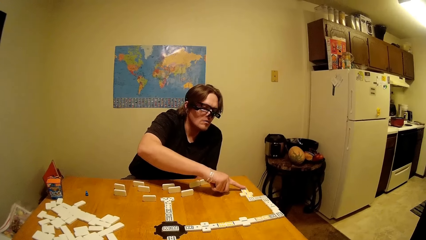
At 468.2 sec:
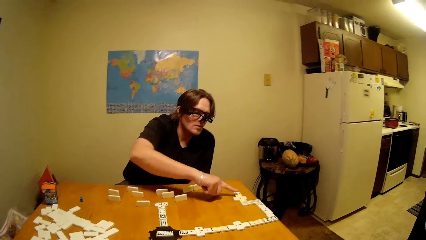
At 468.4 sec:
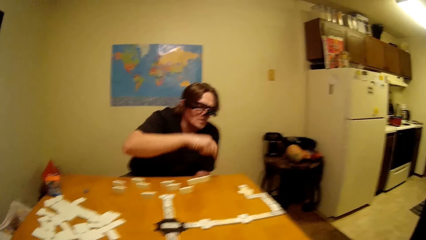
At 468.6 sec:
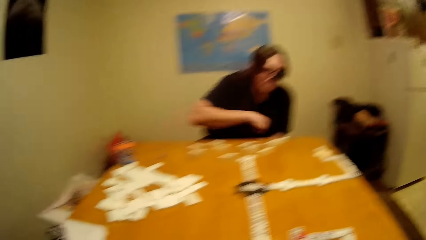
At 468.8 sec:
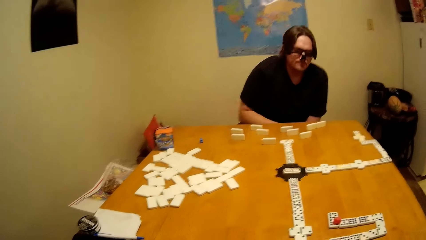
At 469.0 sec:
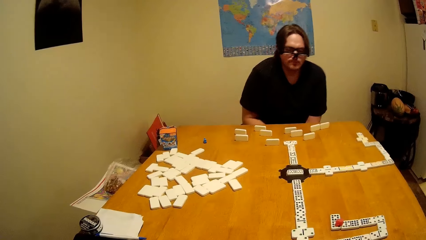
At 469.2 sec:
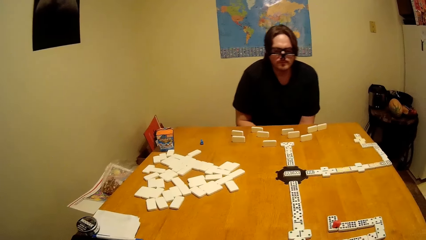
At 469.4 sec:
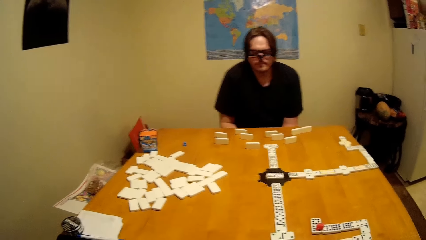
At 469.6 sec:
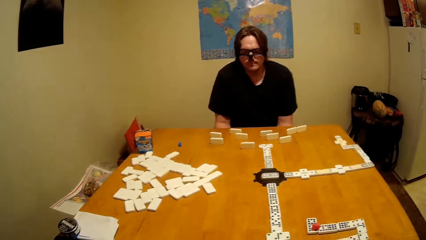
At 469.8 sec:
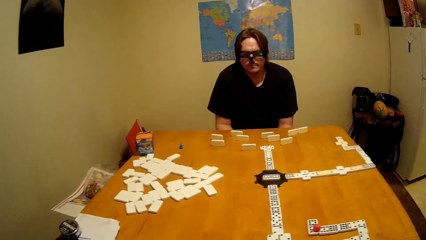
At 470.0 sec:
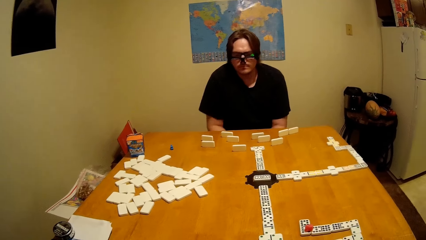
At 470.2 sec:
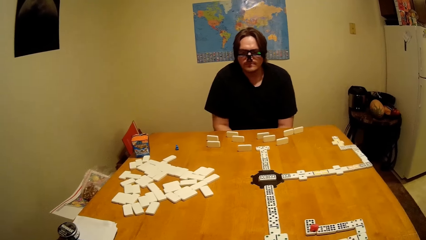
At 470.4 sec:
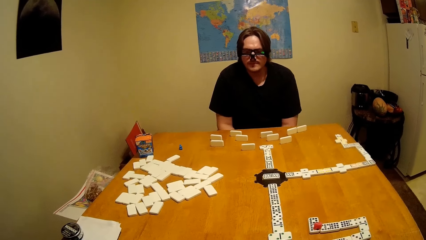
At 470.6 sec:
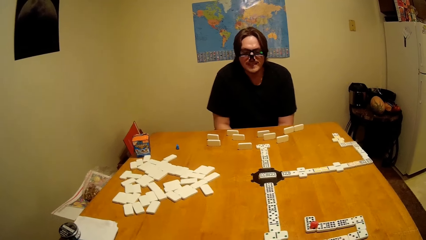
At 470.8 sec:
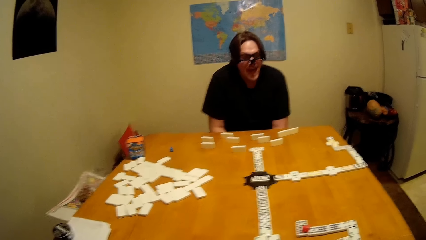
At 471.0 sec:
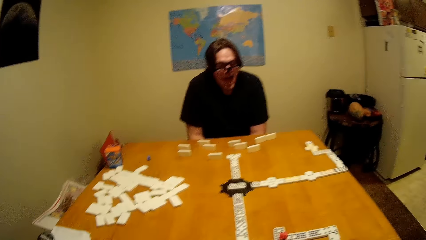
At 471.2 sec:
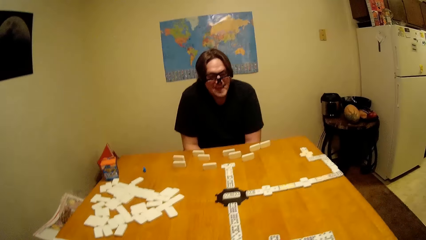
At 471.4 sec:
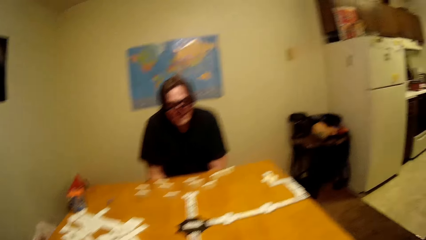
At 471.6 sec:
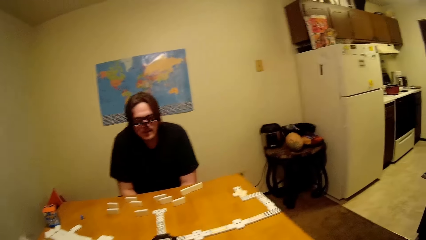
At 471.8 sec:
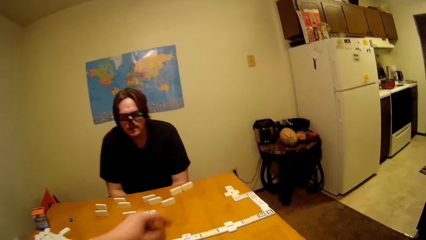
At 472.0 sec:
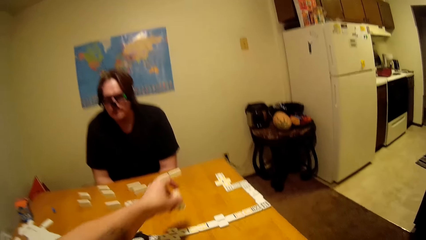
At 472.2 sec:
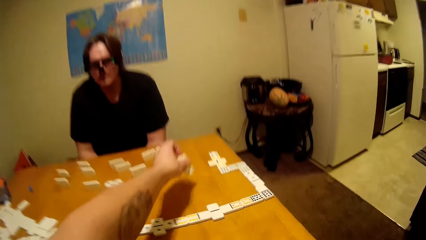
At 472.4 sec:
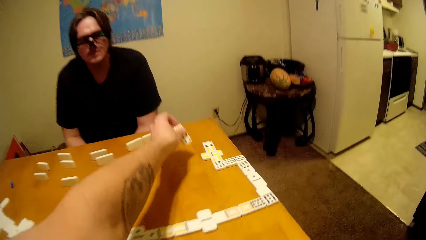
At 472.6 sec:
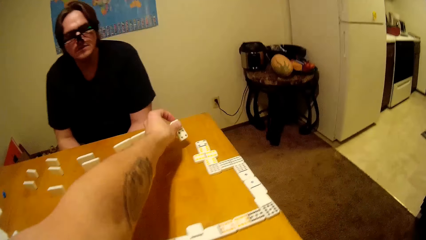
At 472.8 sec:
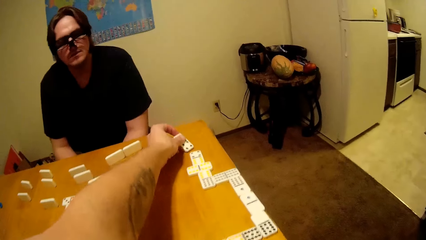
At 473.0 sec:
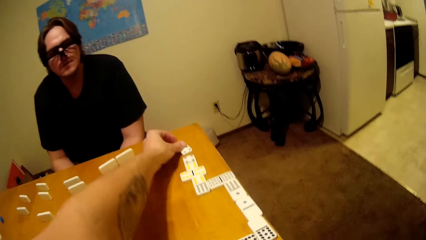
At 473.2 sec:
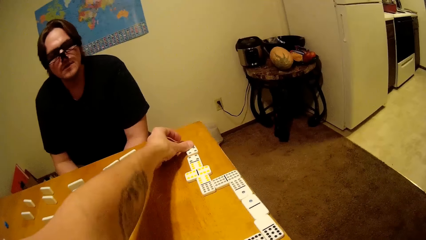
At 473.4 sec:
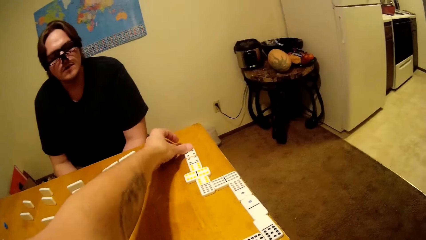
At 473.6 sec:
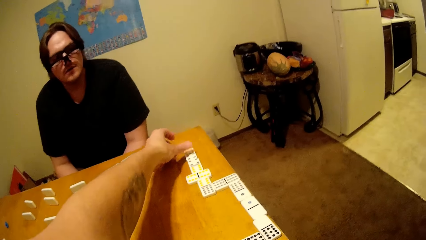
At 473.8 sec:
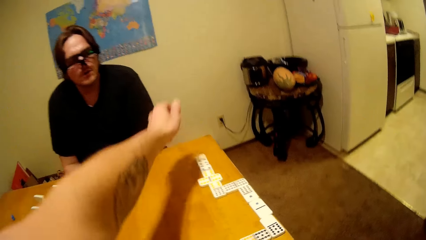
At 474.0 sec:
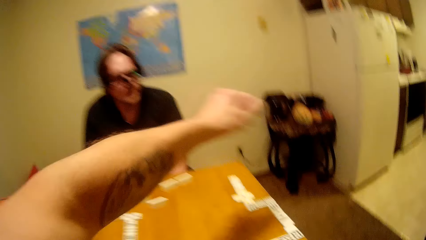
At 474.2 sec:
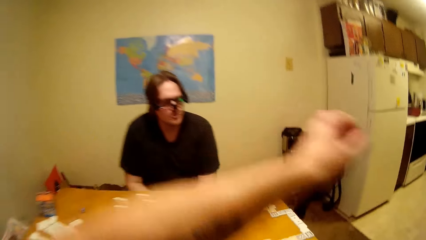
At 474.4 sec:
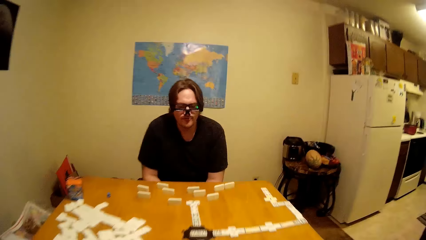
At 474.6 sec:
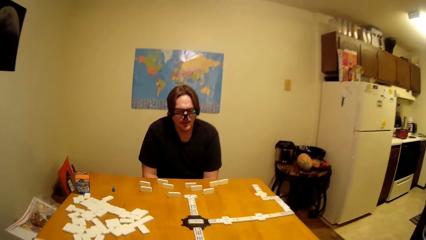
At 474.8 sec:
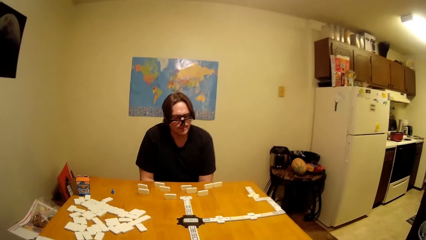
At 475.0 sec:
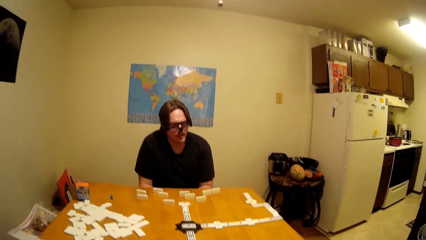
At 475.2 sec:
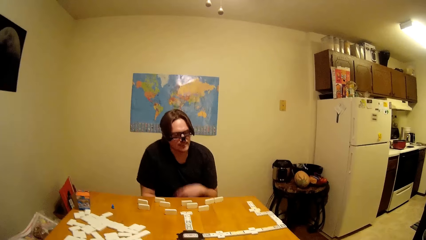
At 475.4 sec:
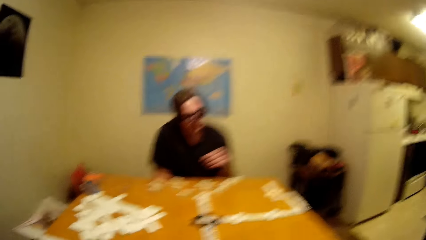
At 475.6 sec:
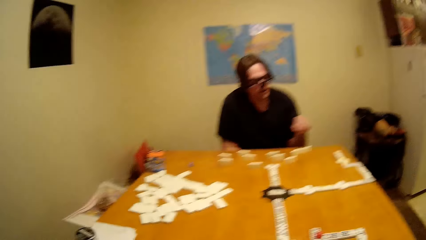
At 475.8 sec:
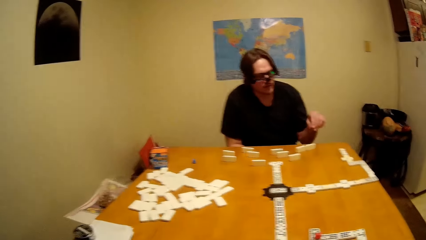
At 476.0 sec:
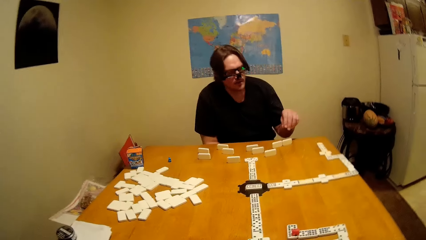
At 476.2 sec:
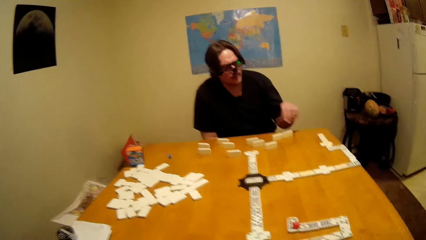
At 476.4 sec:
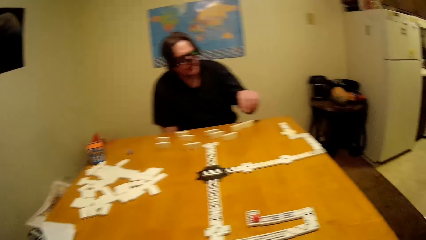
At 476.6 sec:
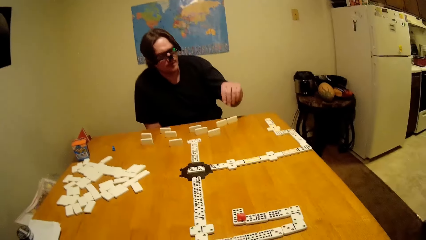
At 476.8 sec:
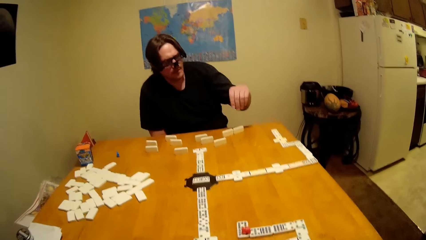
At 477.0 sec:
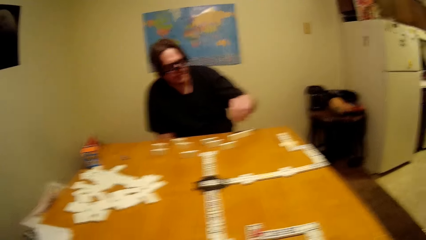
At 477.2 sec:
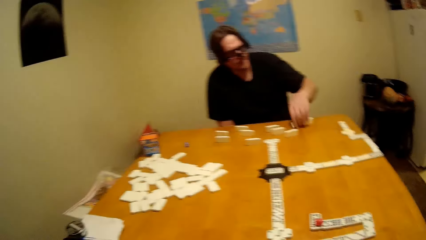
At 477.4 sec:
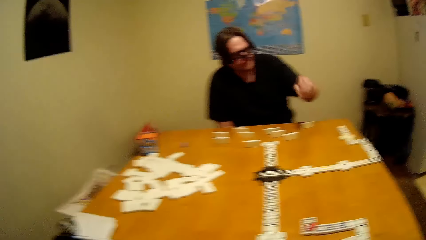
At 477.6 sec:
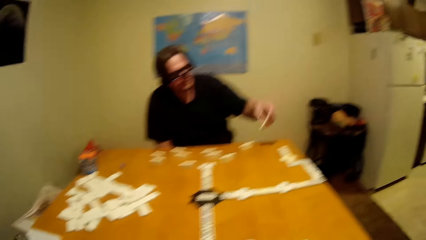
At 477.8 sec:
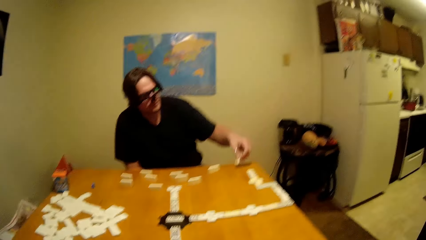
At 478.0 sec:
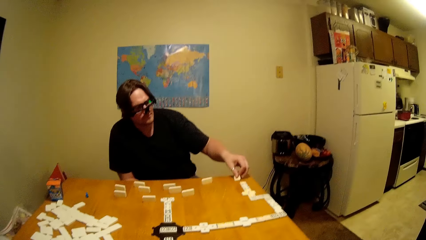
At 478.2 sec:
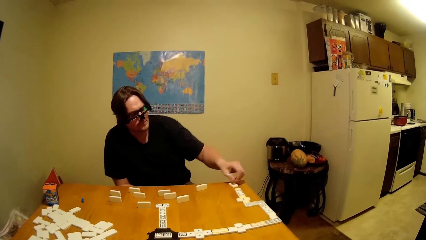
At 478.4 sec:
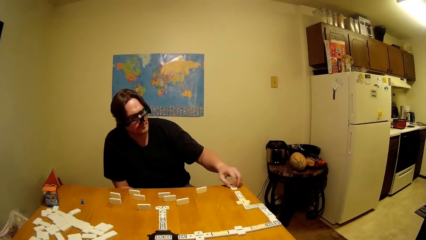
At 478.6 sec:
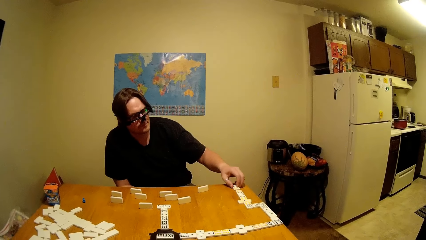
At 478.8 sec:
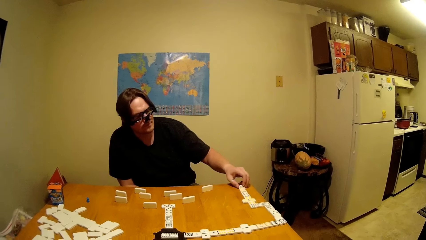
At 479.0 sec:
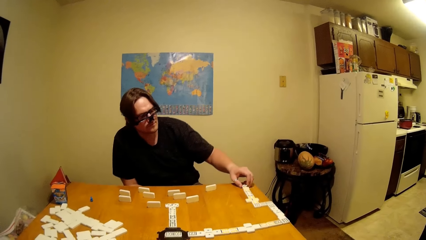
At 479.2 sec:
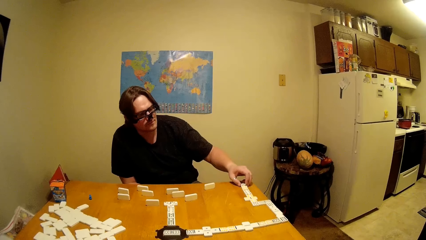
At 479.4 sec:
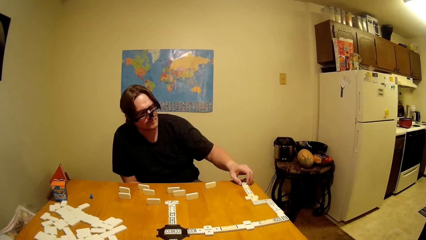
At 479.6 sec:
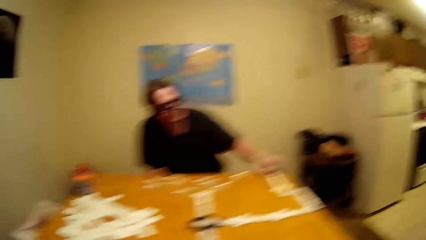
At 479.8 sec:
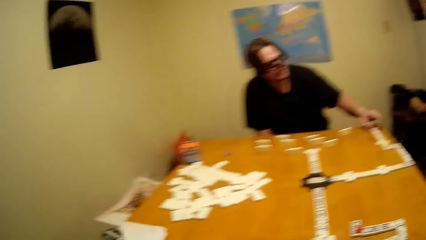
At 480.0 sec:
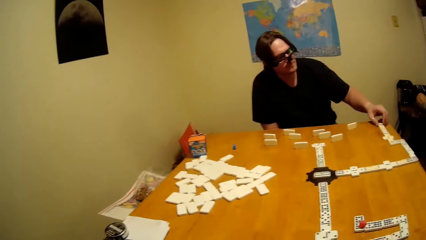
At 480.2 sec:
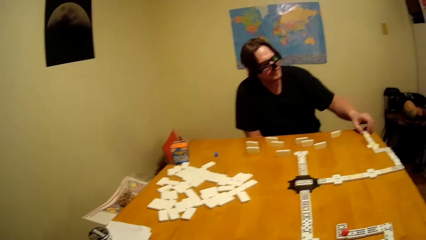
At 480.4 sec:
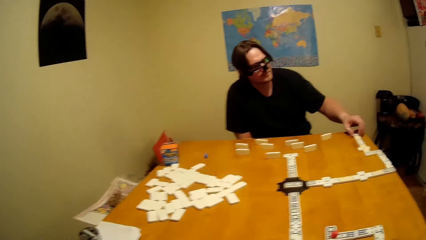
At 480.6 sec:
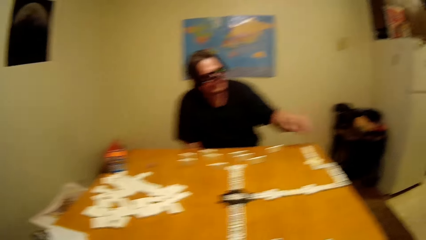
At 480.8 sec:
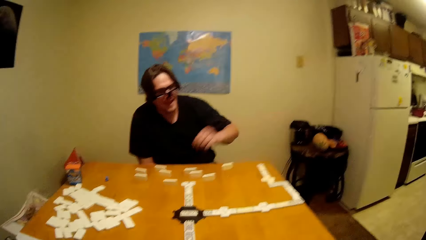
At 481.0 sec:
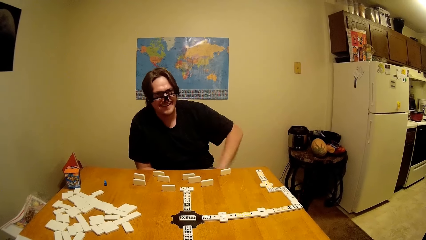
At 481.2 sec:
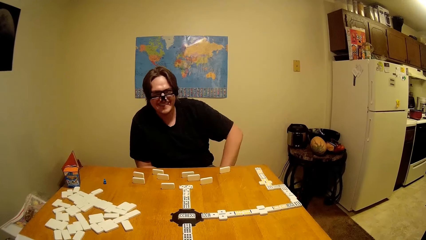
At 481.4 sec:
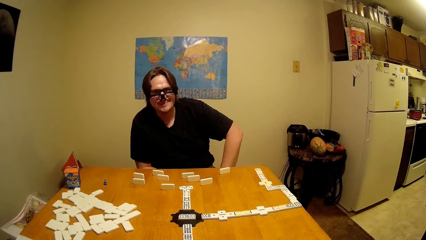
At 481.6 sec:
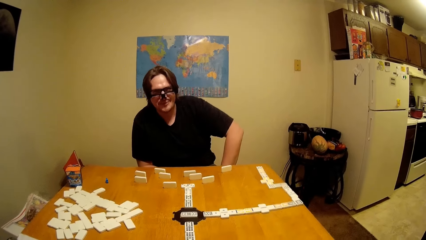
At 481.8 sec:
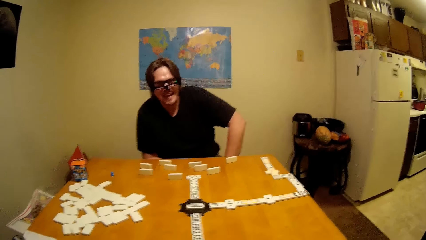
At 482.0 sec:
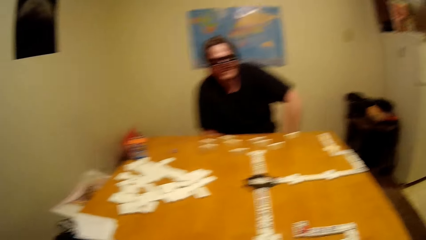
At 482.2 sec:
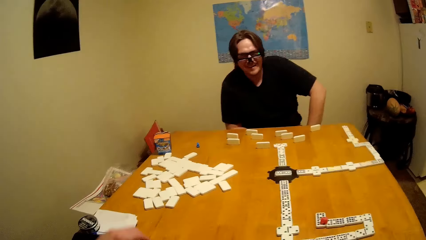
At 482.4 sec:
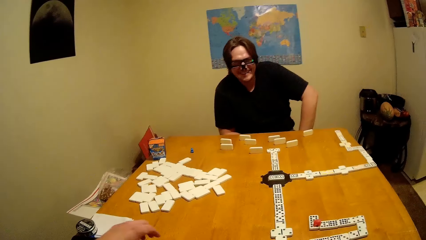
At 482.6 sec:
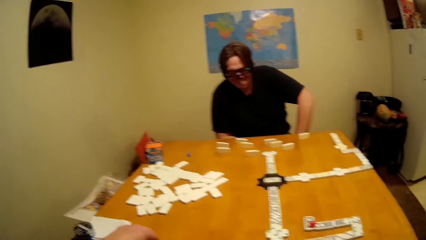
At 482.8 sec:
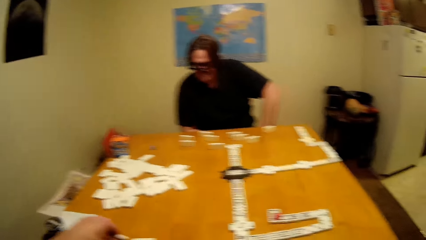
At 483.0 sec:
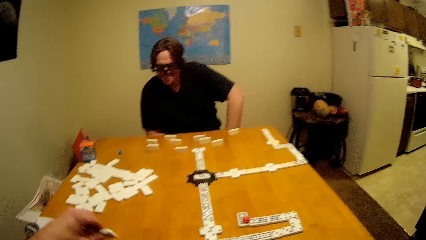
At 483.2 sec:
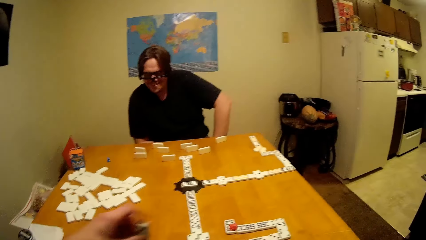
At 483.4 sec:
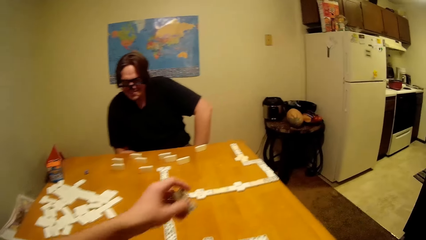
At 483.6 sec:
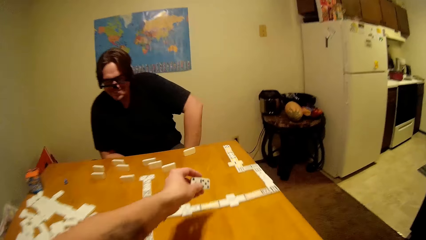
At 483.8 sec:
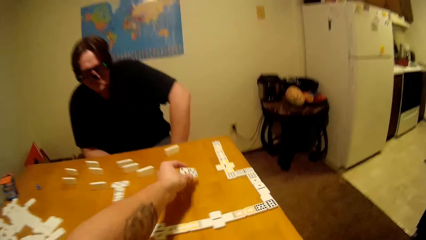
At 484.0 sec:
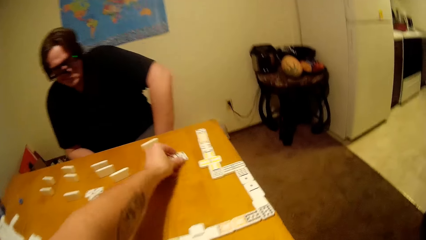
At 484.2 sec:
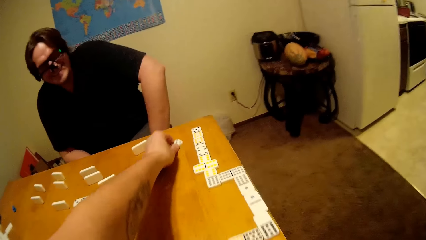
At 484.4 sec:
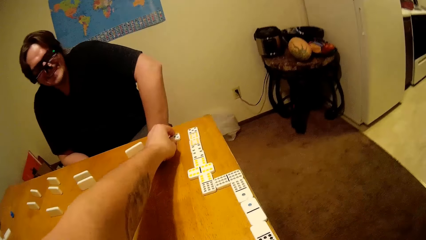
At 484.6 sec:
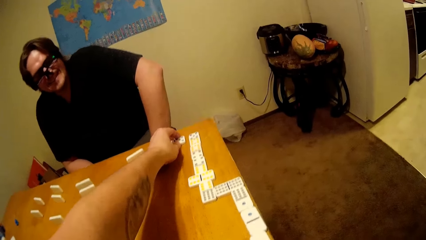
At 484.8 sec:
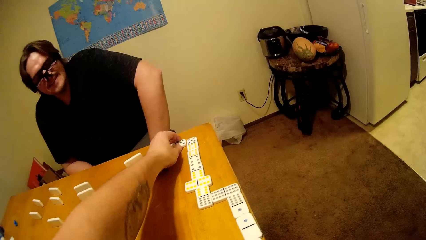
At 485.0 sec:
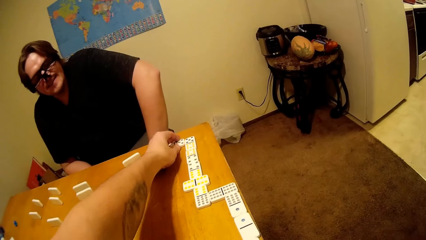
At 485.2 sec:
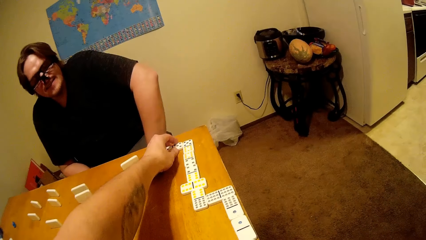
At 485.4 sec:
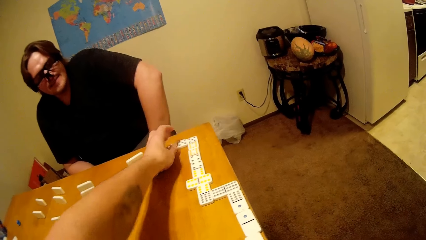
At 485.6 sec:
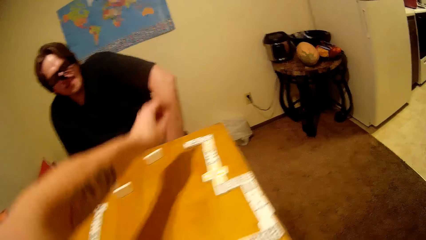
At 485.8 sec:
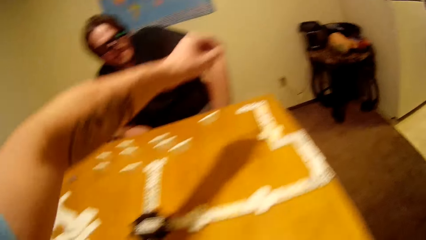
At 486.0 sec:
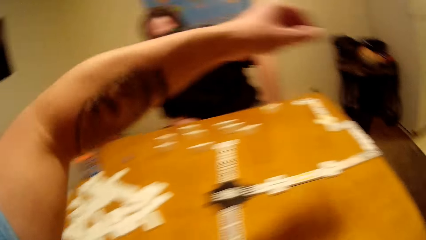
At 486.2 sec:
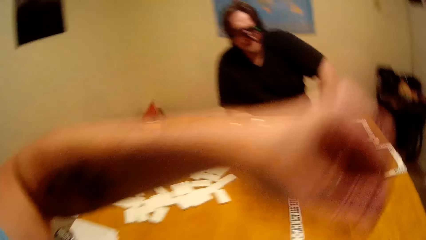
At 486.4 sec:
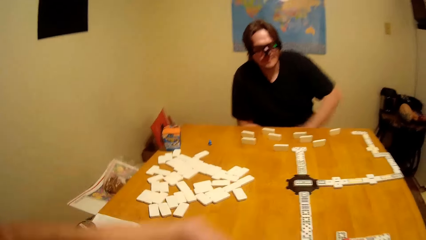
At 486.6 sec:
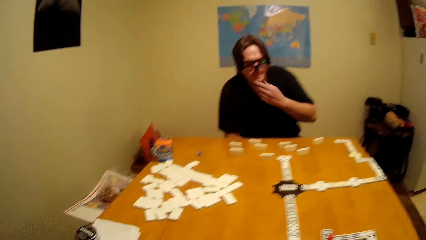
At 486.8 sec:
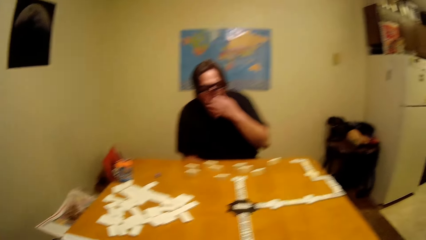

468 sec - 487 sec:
The camera wearer places a dice on the table. A man picks up a dice on the table and places a dice on the table. The camera wearer picks up a dice on the table and places a dice on the table.
